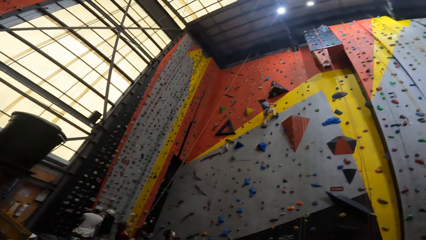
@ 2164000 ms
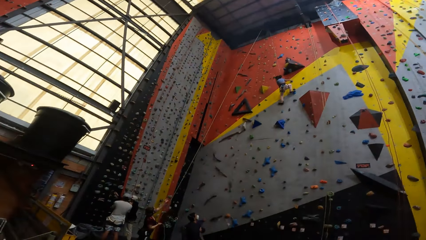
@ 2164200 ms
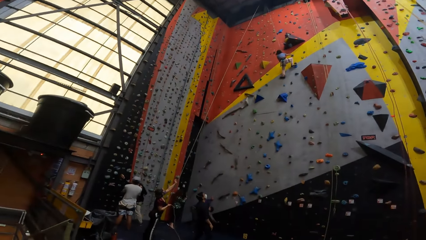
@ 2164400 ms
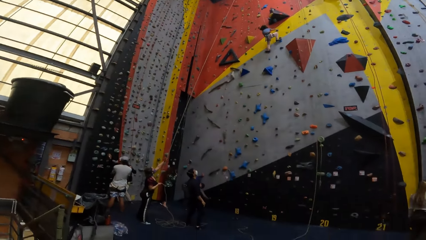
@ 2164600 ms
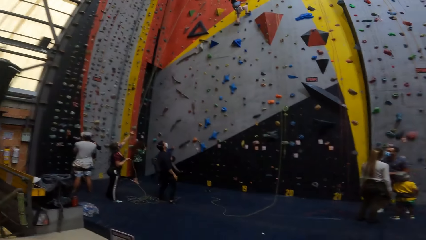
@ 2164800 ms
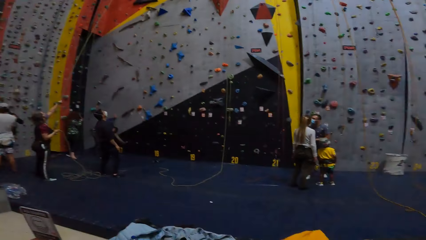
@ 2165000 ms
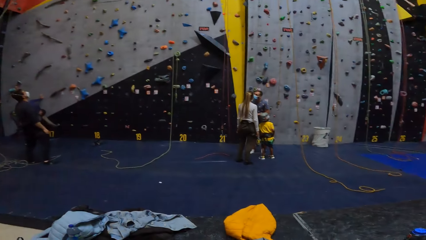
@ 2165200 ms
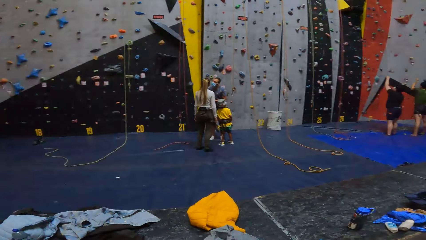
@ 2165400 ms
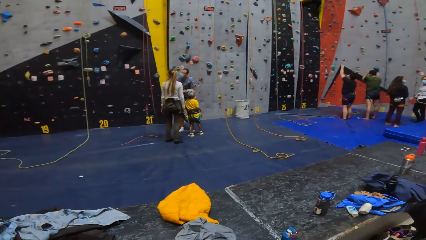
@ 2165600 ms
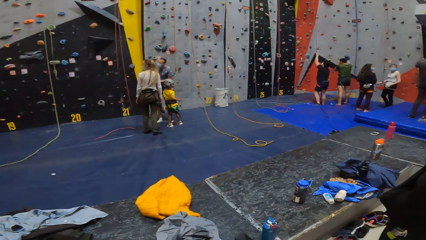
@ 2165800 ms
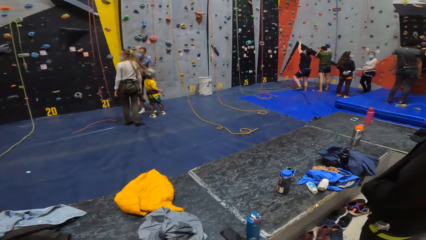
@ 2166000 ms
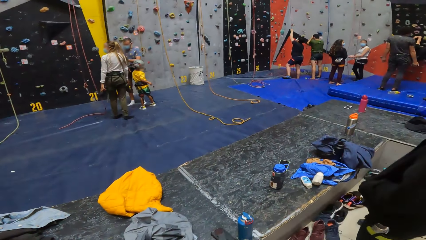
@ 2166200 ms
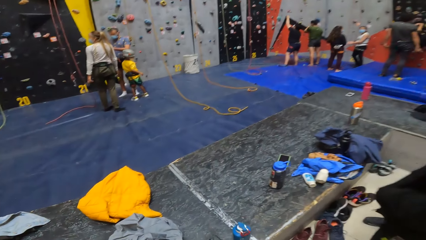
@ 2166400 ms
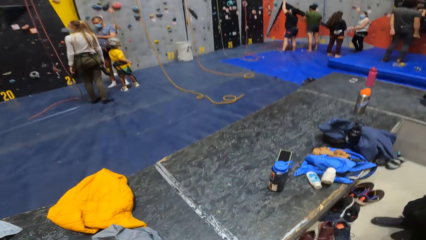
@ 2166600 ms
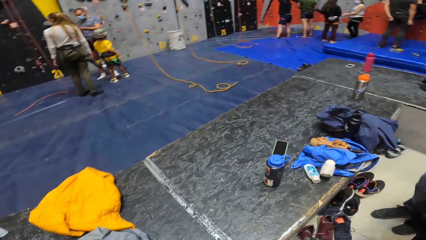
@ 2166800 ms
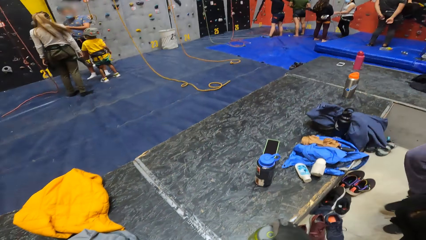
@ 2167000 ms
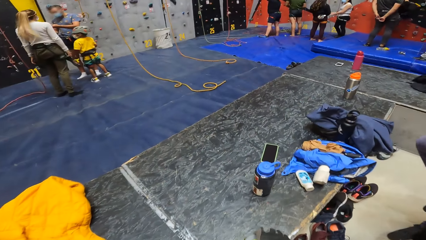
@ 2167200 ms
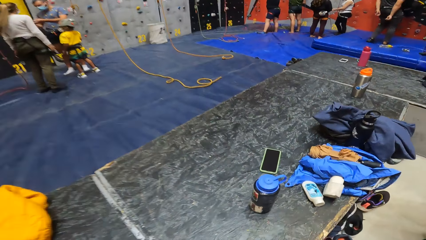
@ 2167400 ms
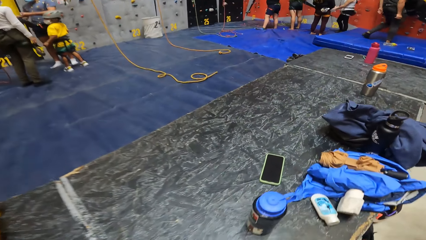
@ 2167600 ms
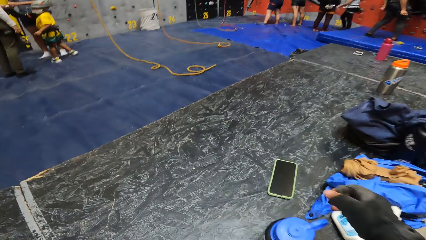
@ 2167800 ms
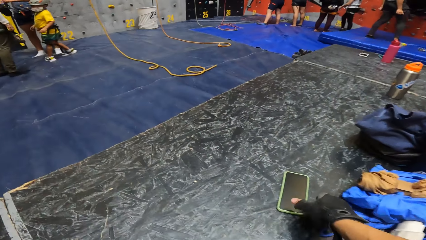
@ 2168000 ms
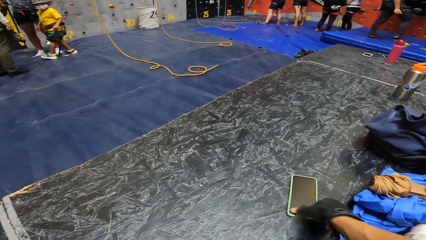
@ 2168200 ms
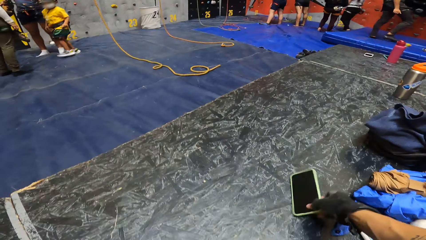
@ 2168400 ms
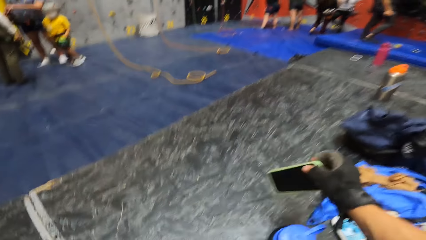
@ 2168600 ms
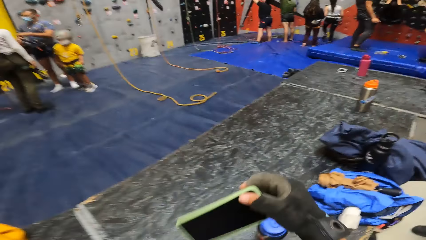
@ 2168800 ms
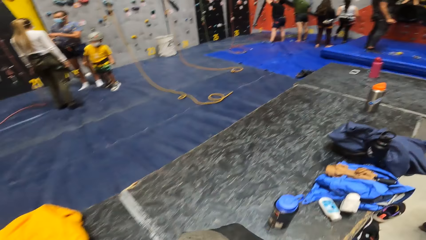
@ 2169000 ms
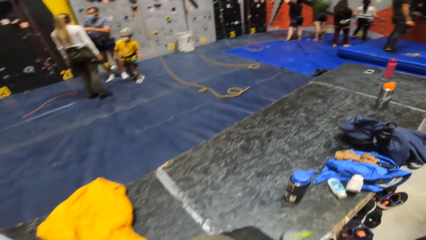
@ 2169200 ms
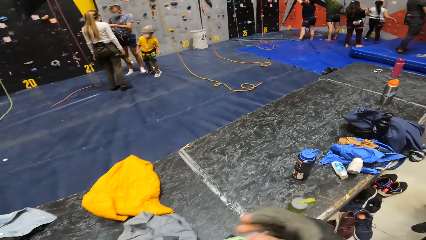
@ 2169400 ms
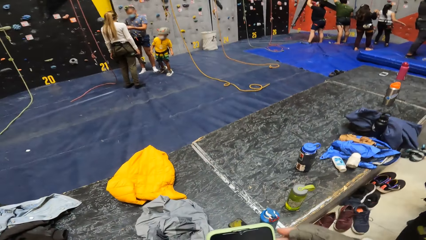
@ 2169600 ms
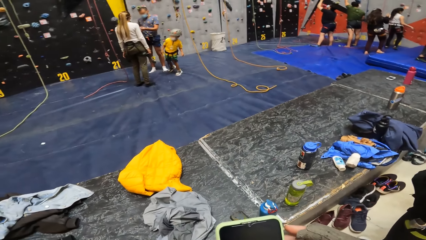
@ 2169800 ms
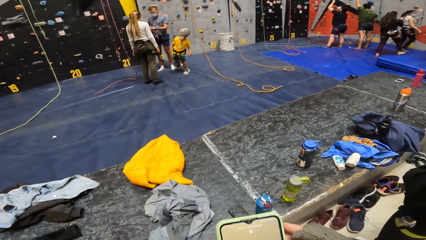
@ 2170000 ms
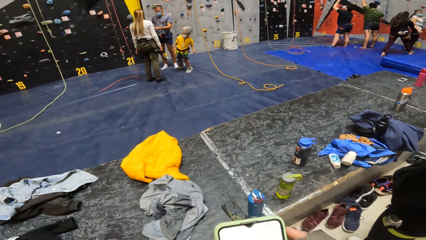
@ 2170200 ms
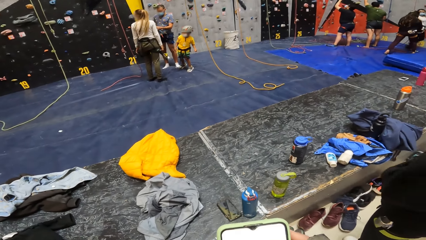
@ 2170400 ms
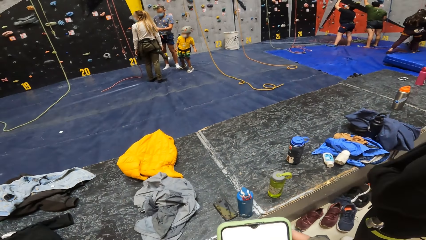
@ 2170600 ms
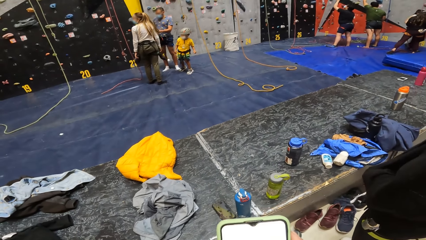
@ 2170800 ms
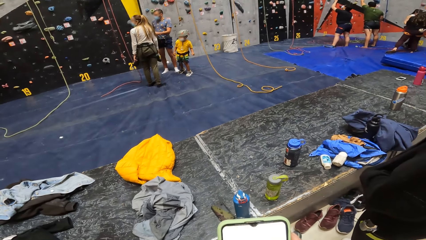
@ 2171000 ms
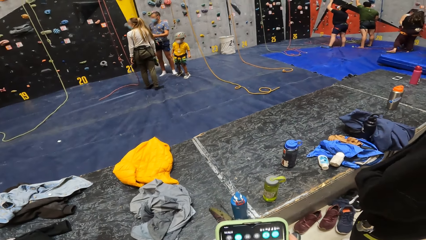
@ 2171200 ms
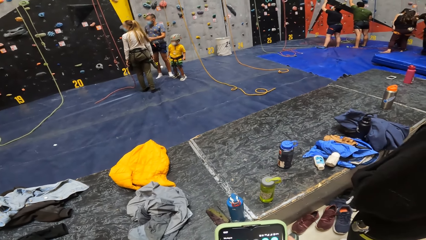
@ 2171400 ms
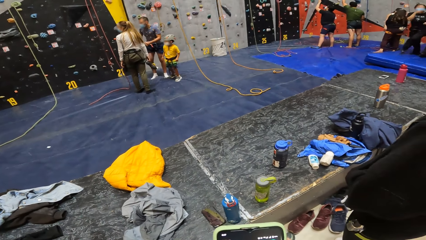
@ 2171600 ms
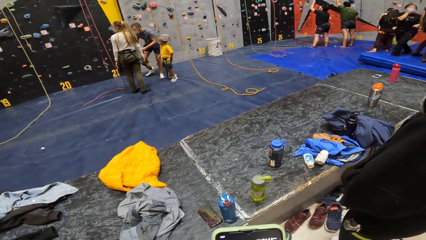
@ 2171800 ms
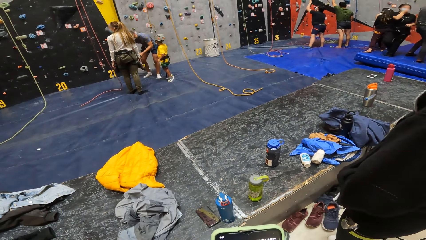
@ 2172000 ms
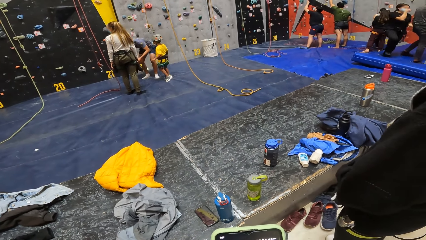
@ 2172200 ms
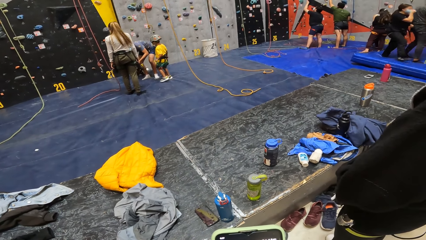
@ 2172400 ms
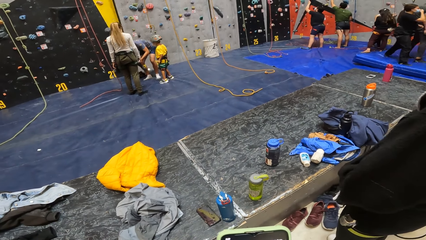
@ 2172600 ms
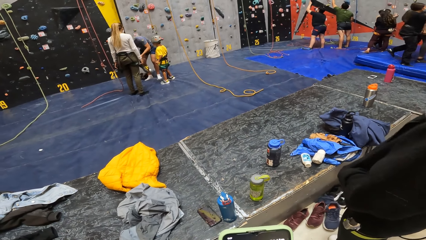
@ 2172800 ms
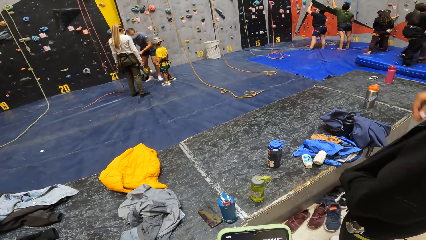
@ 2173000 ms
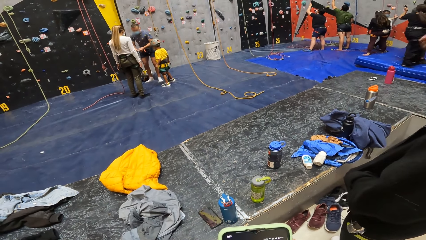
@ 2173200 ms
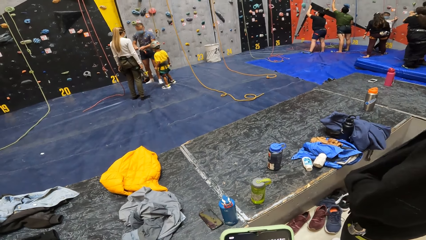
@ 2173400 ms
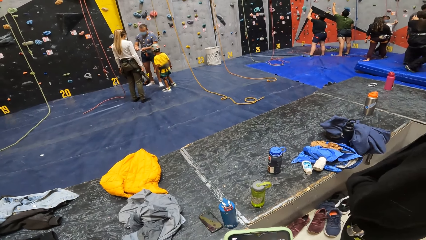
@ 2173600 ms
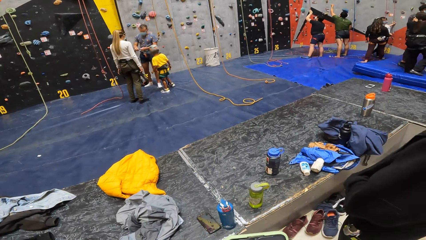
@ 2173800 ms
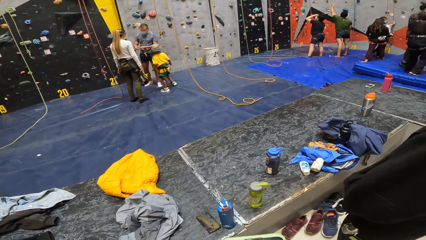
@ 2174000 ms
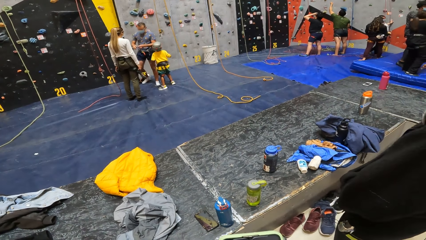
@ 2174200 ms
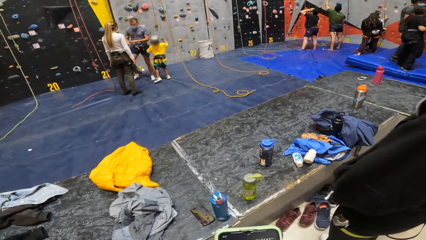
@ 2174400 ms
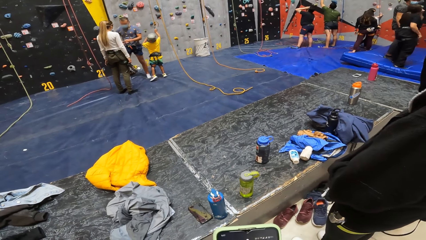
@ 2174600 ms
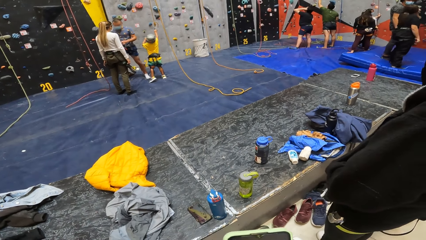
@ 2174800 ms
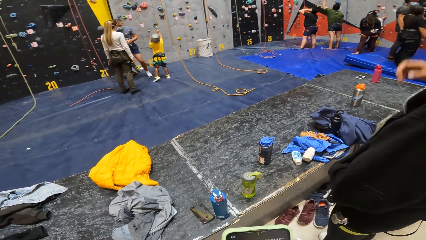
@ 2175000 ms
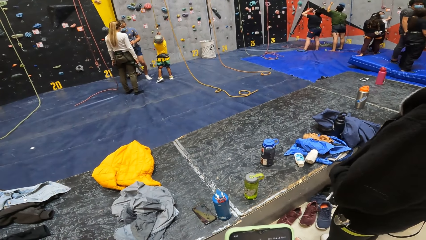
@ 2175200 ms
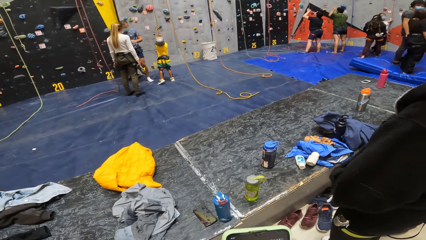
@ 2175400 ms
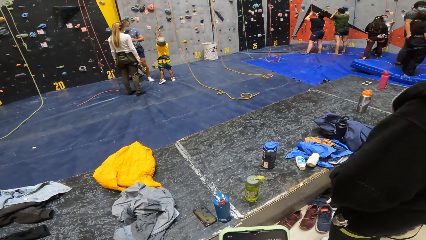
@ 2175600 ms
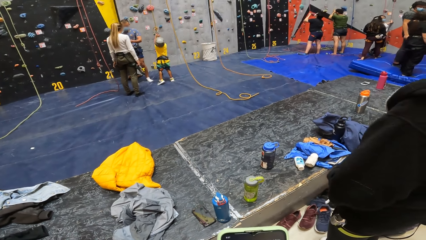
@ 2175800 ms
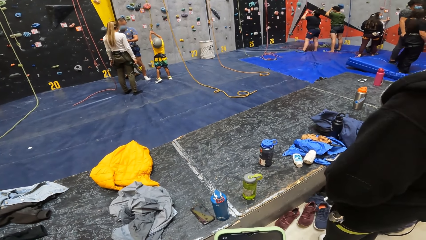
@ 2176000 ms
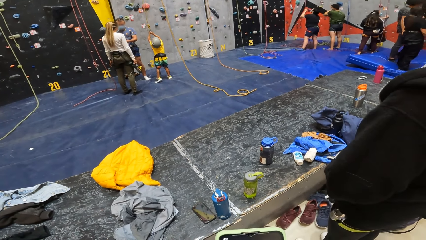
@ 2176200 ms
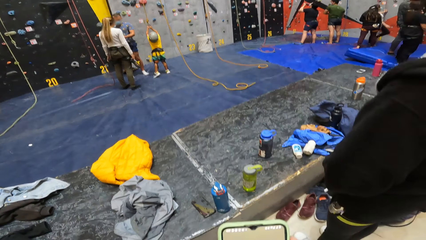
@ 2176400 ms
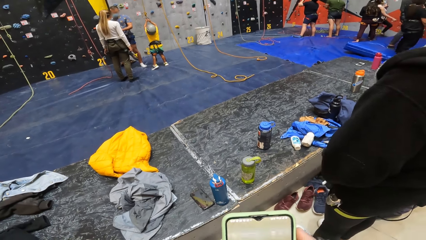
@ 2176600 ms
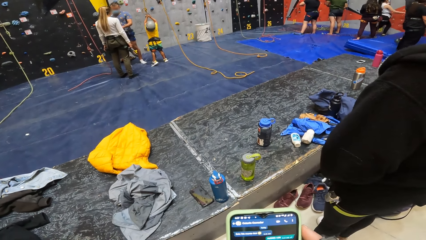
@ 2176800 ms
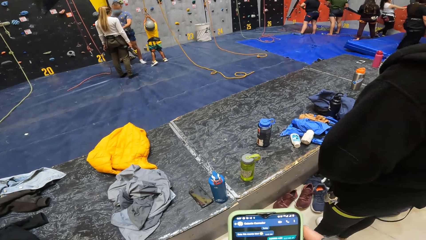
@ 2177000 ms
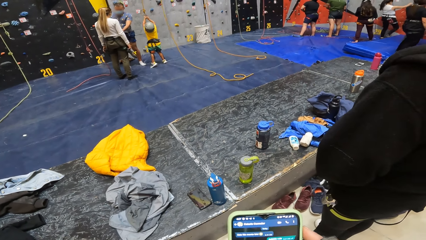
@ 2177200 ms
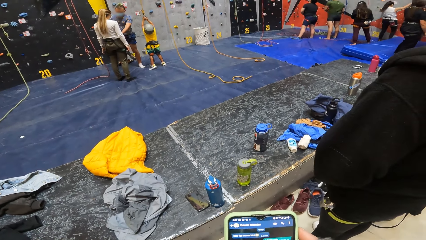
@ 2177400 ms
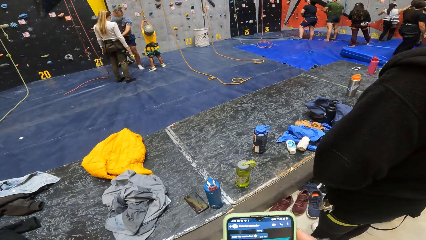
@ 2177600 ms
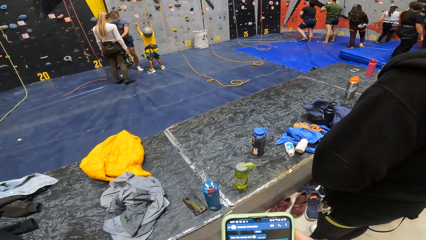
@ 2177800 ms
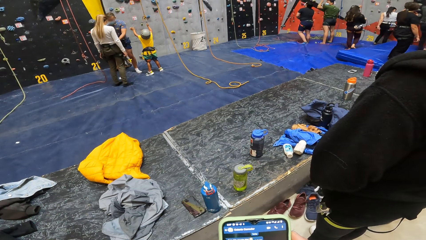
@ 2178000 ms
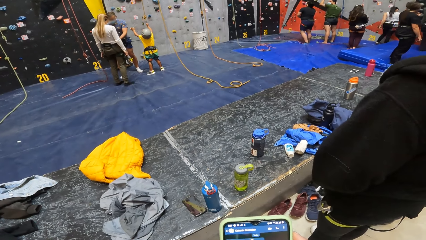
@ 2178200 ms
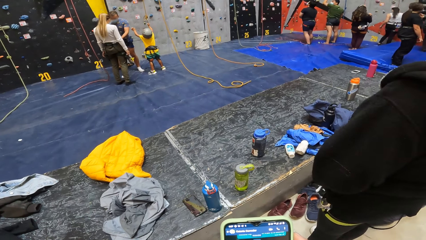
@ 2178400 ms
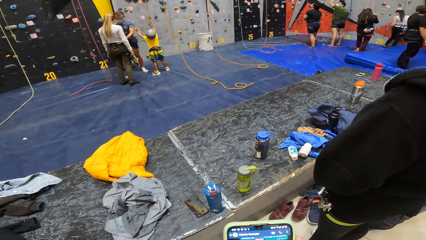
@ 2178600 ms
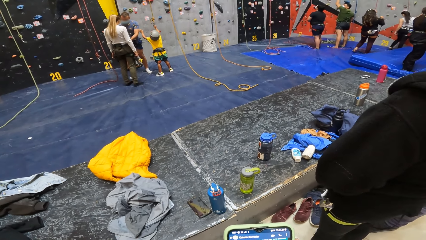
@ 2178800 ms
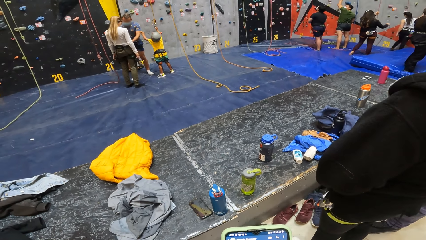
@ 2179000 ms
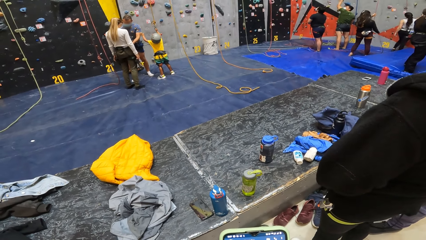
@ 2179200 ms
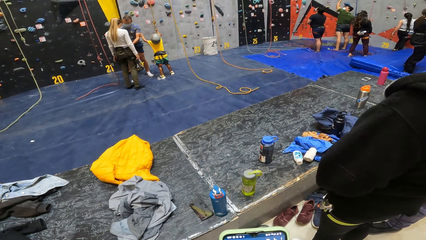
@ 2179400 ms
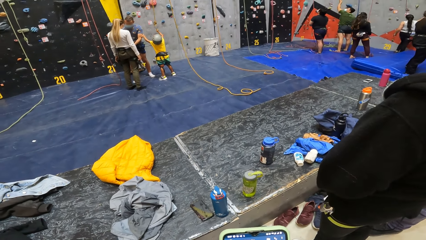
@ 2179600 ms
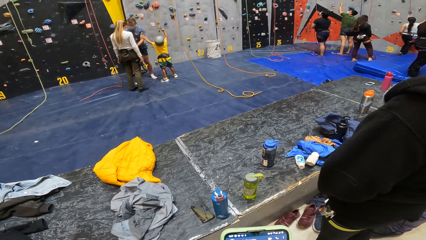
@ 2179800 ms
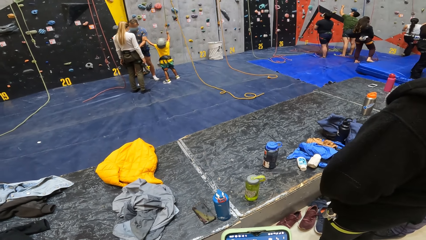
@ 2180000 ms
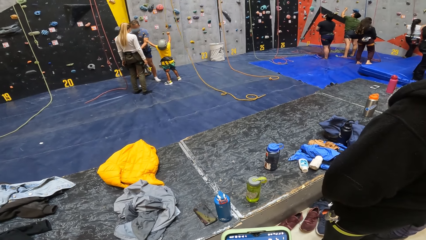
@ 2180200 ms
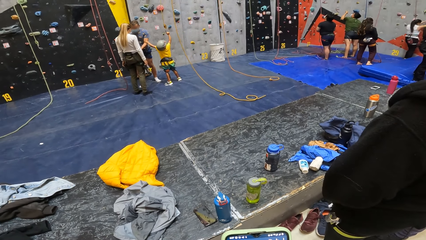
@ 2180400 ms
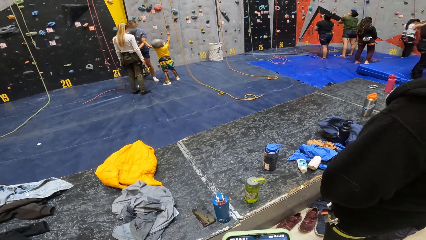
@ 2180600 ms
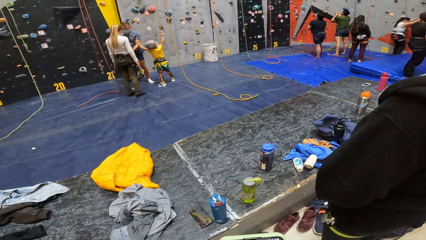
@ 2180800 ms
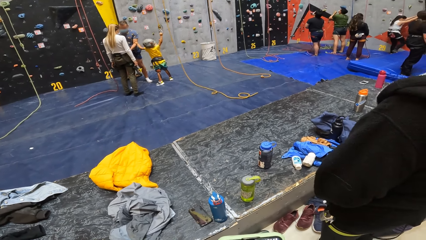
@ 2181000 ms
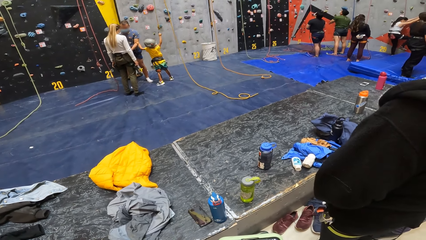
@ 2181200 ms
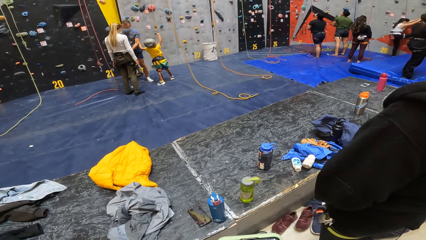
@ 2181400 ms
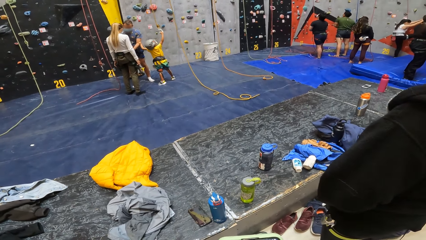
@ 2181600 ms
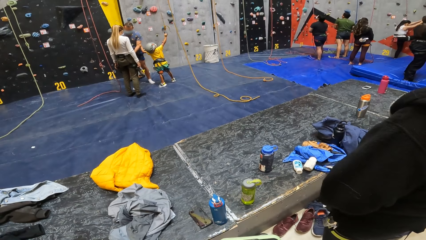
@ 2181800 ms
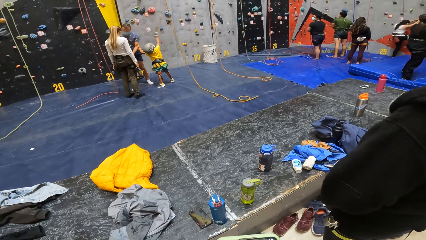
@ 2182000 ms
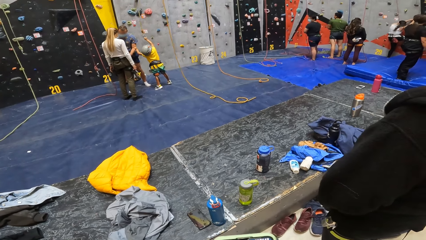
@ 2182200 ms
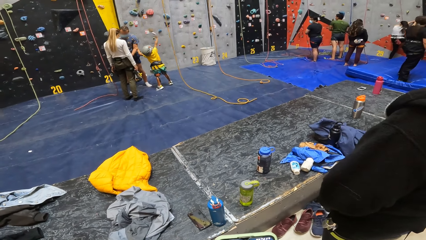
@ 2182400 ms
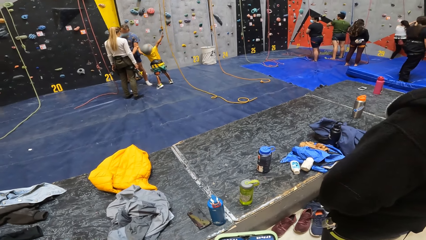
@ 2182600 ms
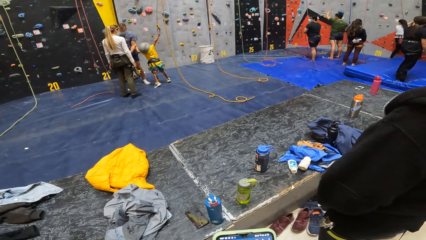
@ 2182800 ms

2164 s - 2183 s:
The camera wearer walks around. They pick up a phone on the counter floor in the climb wall room. They use the phone. They touch the phone. They operate the phone. They look ahead.
